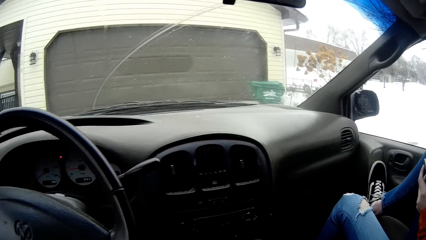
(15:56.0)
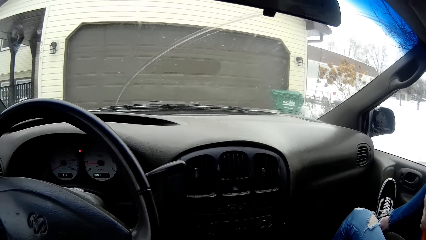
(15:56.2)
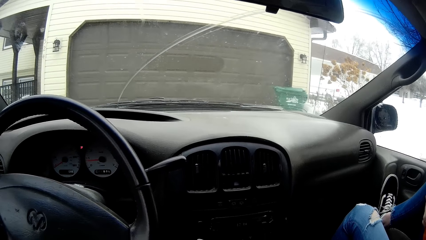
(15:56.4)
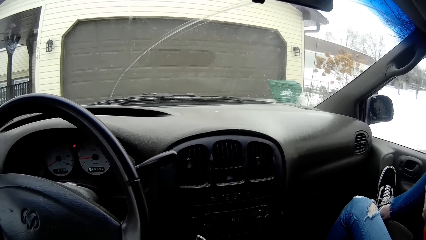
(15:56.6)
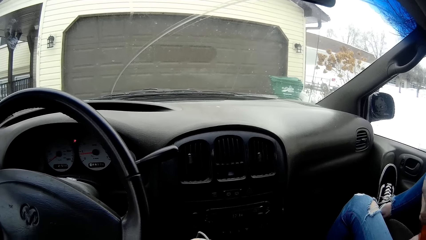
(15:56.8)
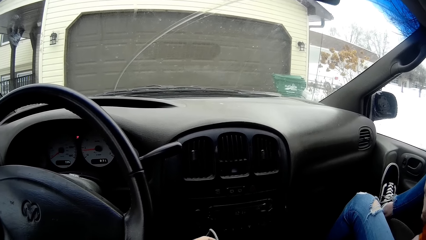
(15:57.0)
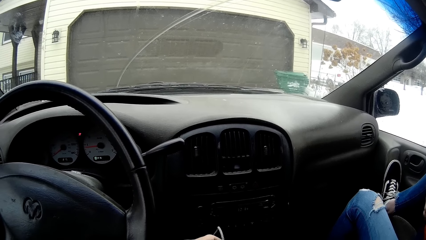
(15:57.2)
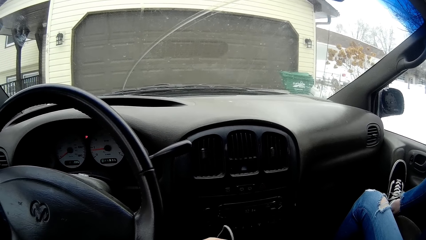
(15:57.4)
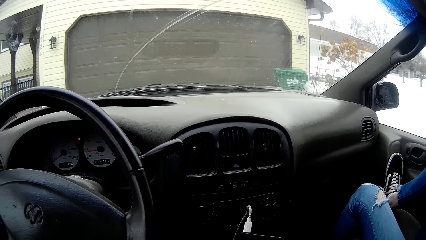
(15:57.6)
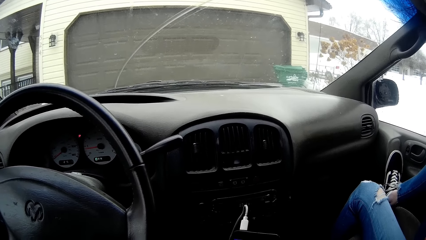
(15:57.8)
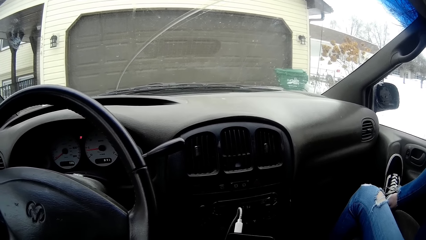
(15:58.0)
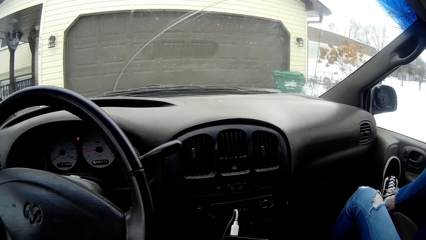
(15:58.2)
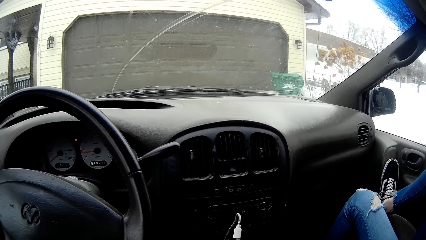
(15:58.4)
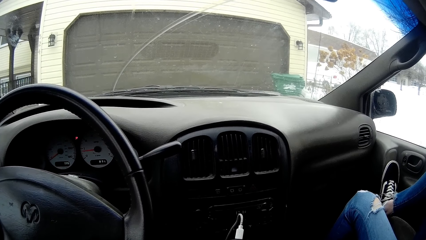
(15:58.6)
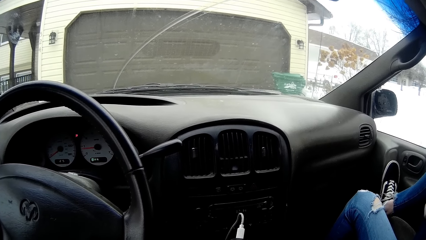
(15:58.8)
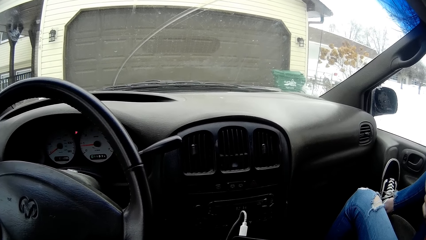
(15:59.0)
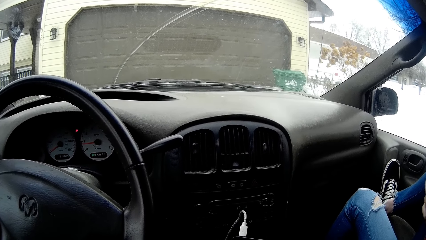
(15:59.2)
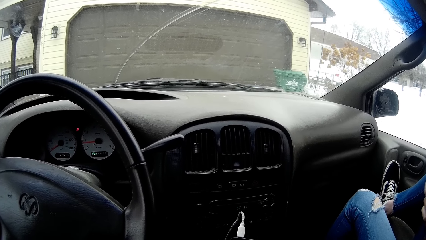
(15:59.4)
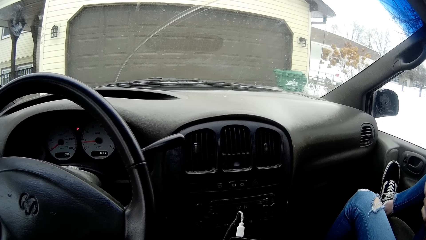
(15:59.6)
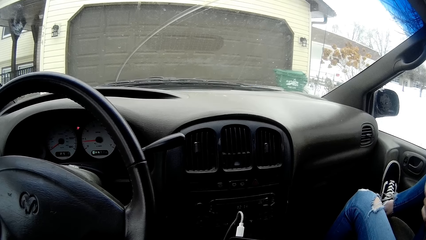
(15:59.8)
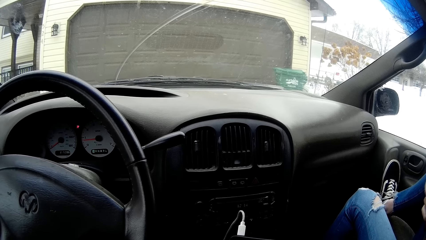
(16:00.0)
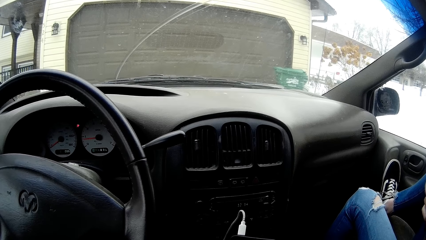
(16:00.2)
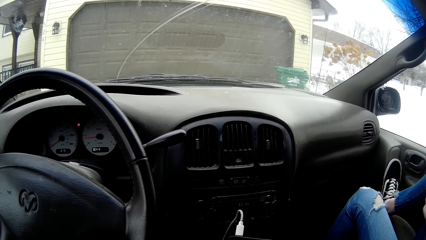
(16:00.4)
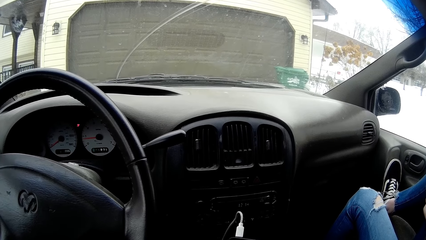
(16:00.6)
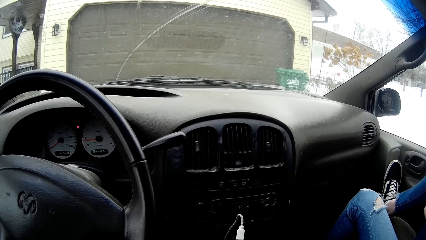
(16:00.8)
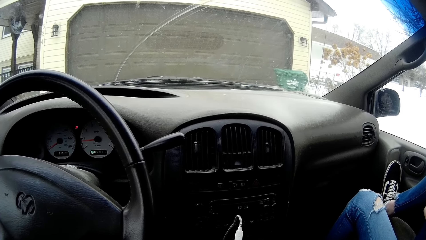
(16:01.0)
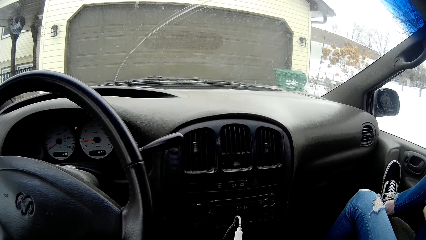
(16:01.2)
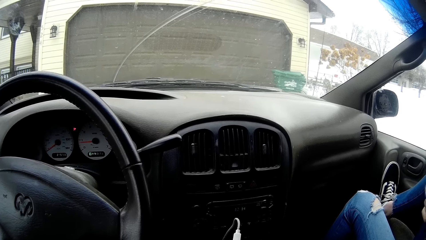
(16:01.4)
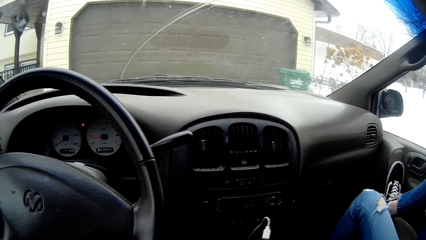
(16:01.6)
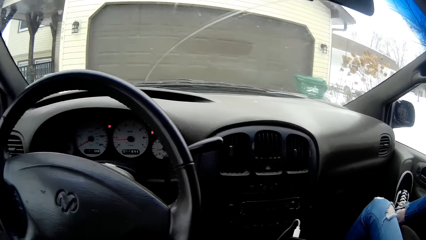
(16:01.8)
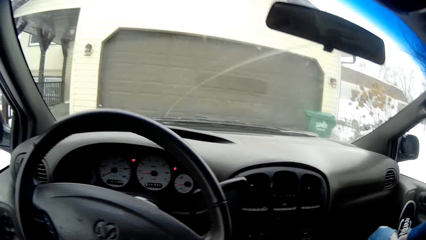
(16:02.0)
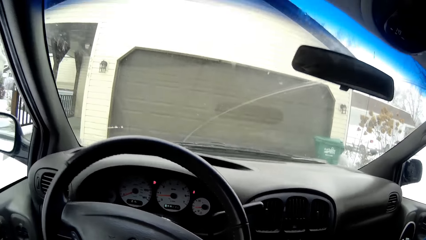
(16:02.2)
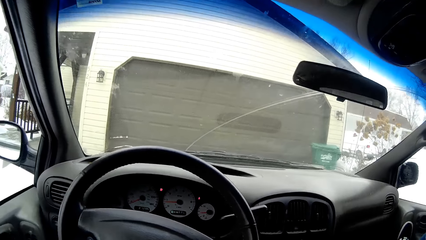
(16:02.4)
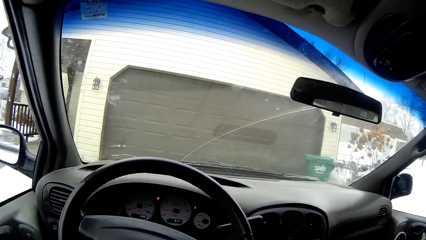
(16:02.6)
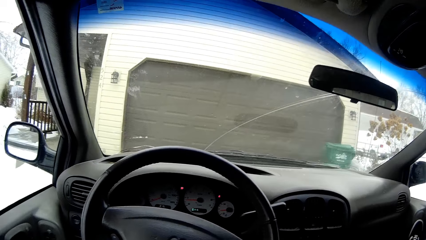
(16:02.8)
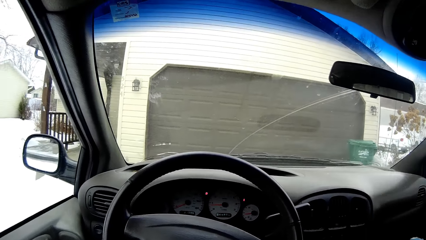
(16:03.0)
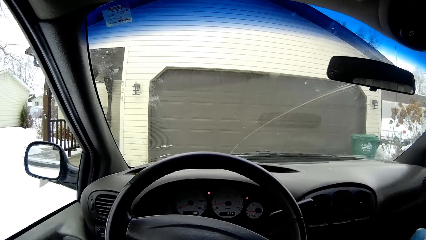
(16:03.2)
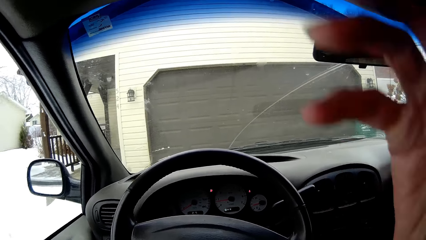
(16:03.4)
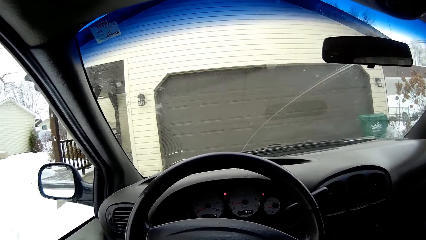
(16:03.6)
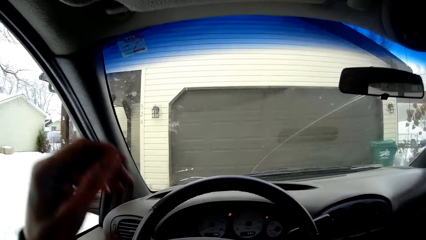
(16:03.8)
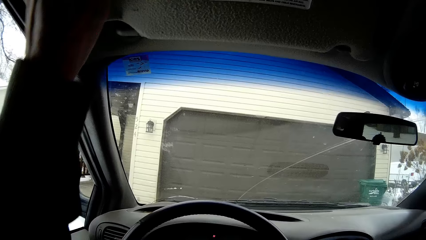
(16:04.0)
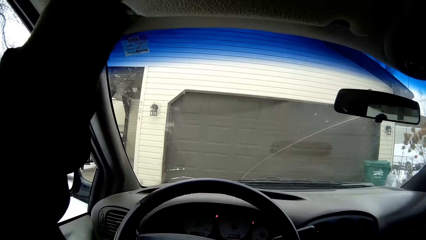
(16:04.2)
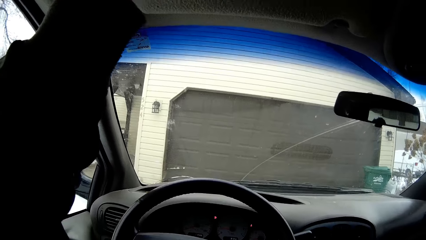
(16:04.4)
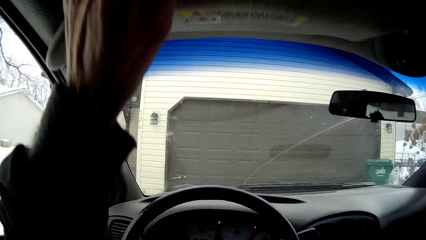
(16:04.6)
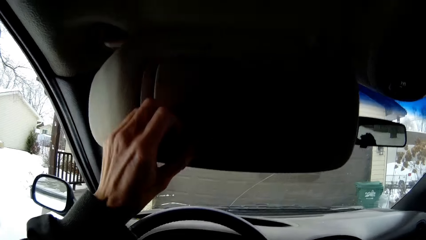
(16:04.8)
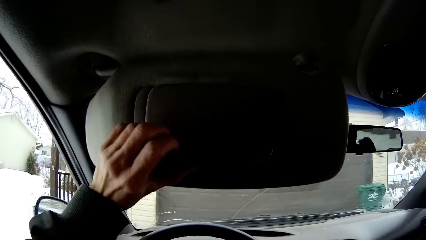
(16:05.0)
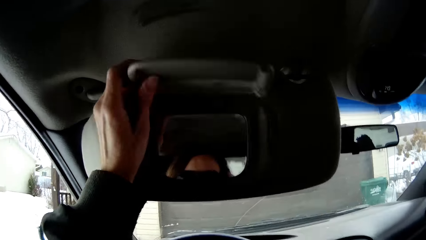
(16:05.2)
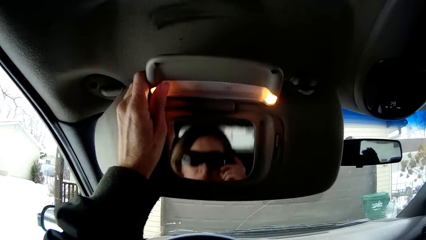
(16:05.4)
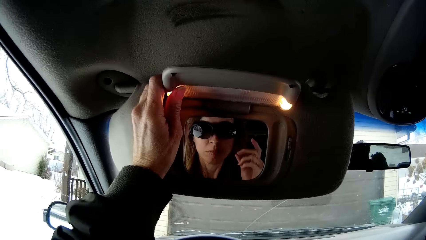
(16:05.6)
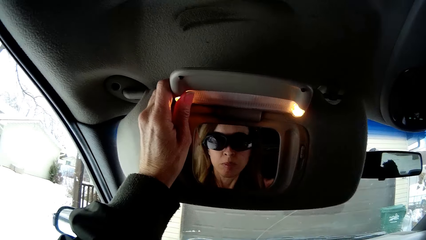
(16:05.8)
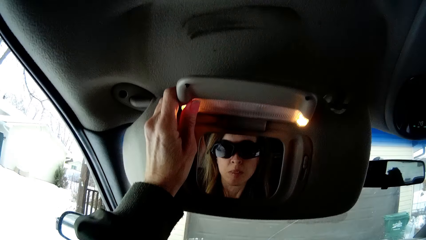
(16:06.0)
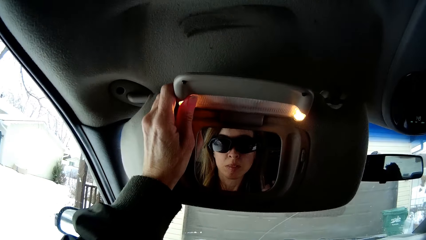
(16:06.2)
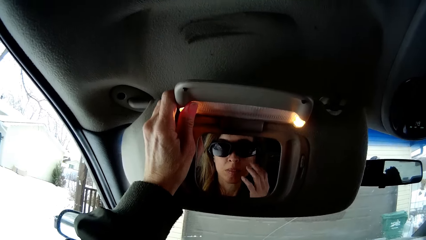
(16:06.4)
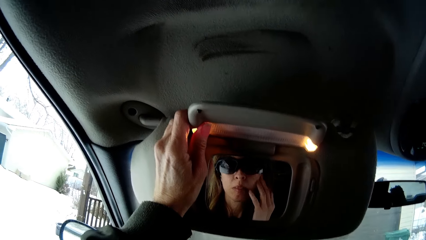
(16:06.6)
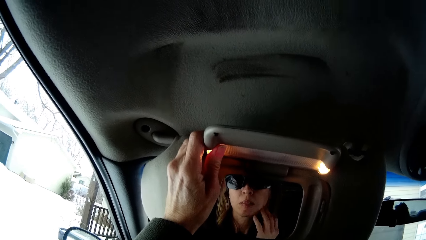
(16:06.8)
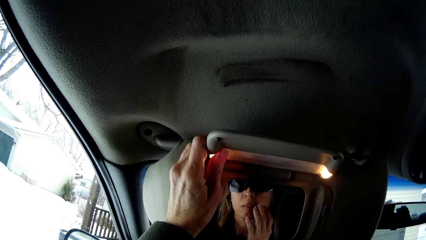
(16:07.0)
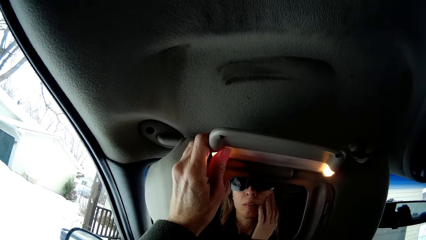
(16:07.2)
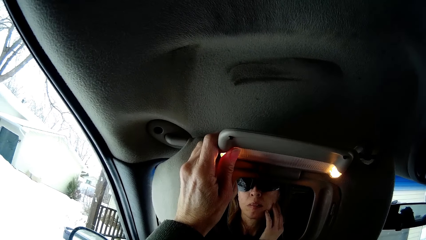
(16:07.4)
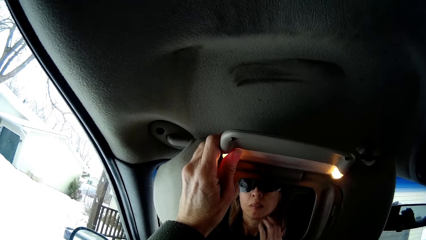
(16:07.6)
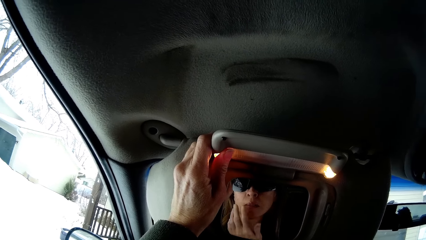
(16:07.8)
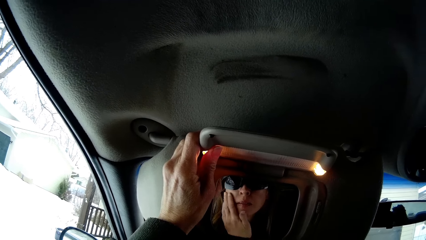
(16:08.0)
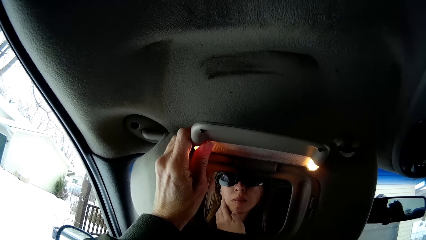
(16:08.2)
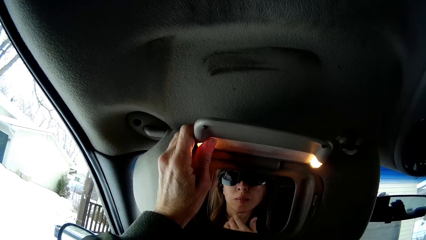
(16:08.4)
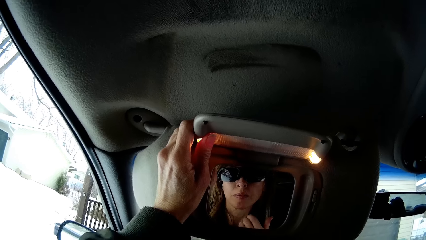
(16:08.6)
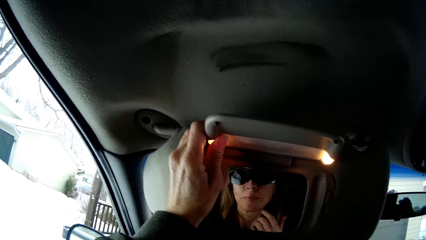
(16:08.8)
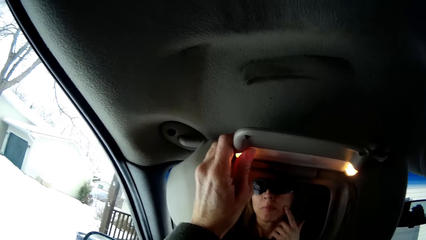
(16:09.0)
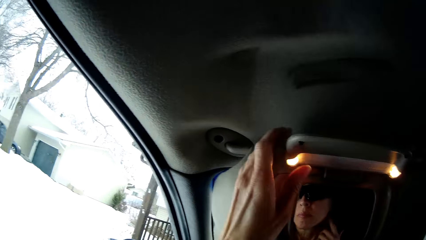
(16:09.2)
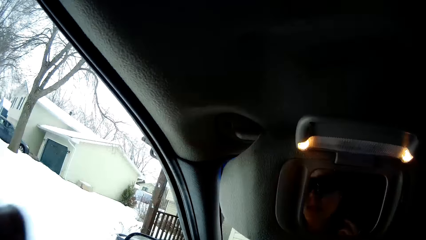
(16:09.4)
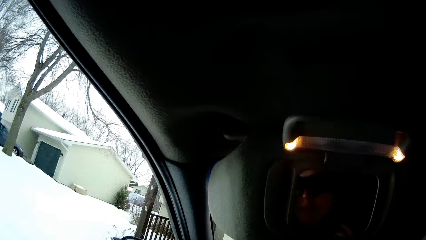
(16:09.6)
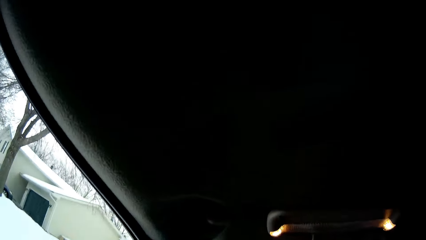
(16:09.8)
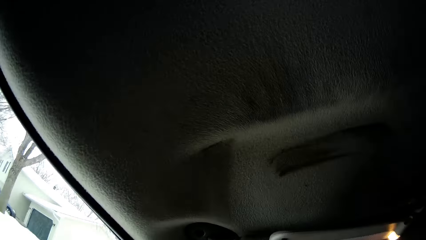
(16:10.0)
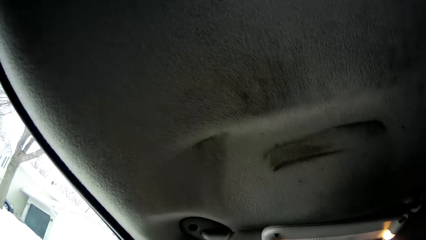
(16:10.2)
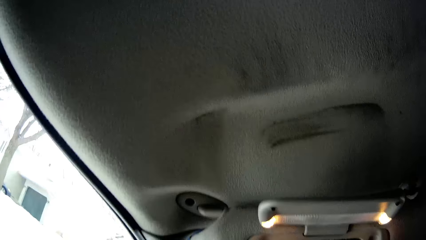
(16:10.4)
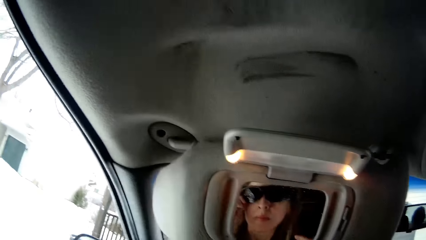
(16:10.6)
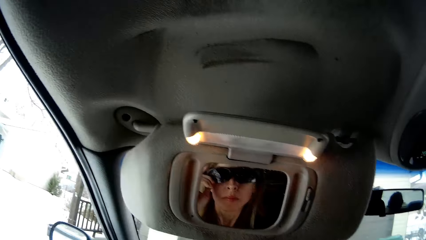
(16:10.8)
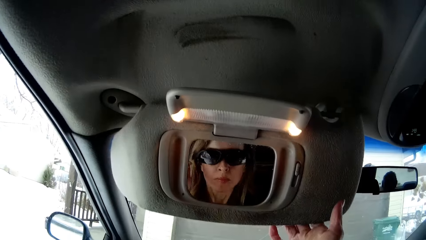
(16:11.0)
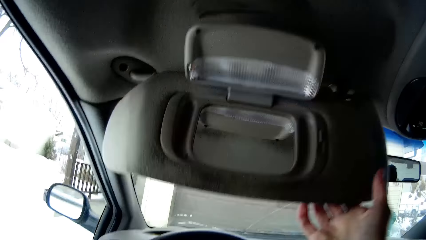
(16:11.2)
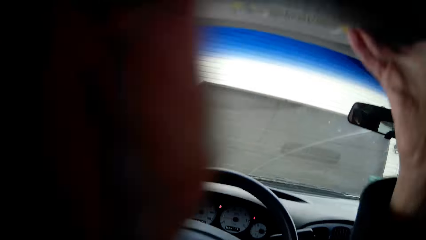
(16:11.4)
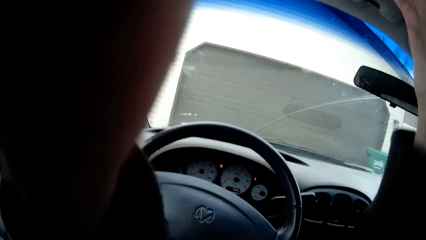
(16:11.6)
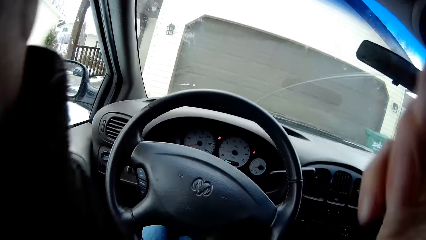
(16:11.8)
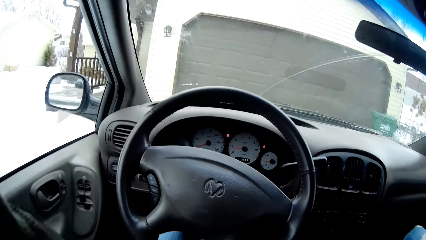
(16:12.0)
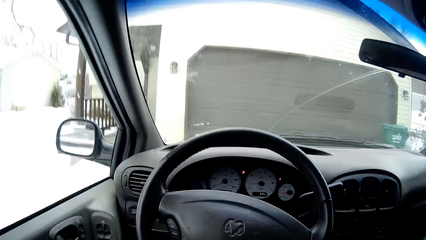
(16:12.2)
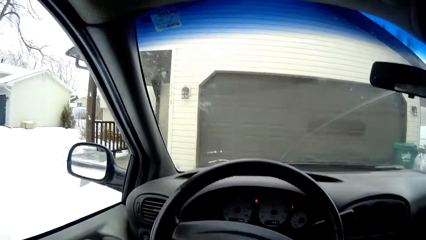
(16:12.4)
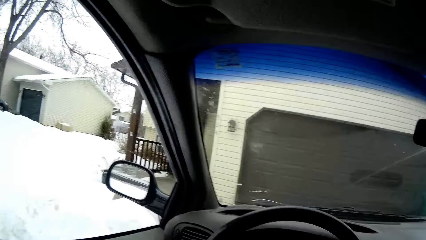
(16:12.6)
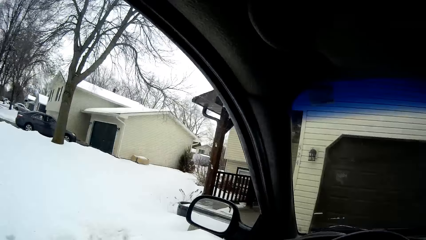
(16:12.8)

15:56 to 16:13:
The camera wearer pulls down the driver's sun visor with her left hand. She opens the vanity mirror in the sun visor with her left hand. She adjusts her glasses with her right hand. She looks at herself in the mirror. She touches her face with her right hand. She adjusts her glasses with her left hand. She closes the driver's sun visor with her right hand. She stops. She looks around.
